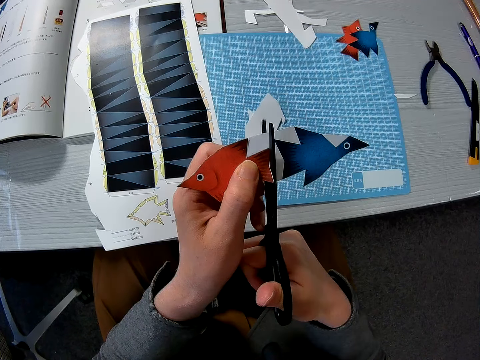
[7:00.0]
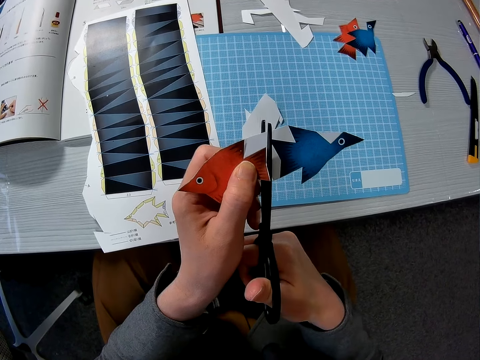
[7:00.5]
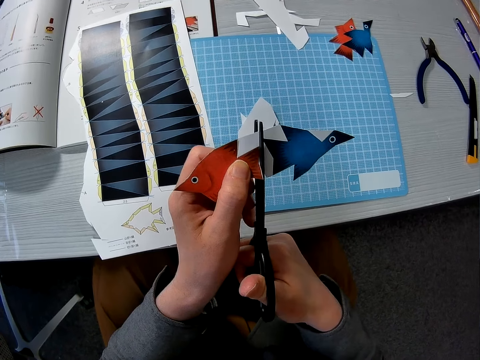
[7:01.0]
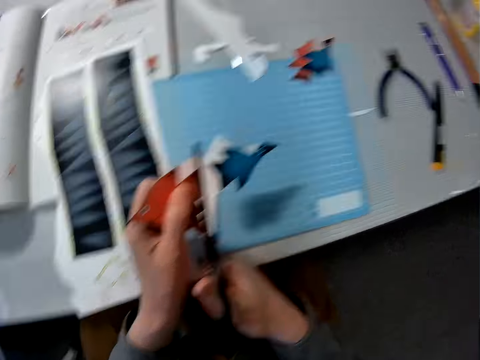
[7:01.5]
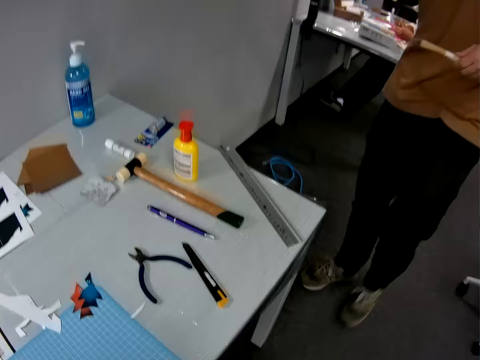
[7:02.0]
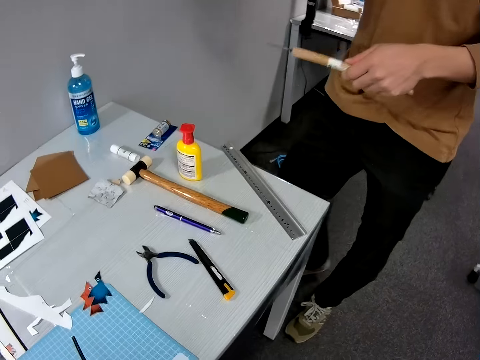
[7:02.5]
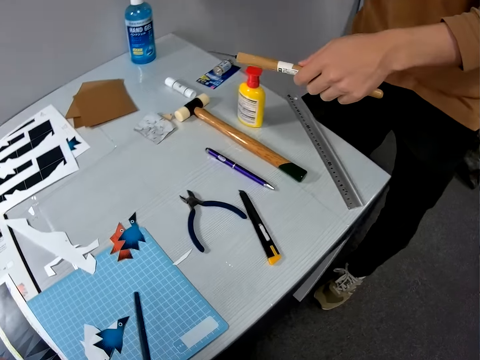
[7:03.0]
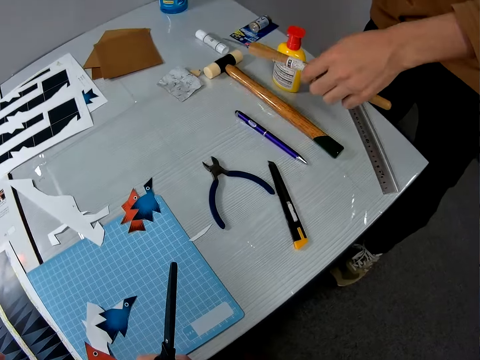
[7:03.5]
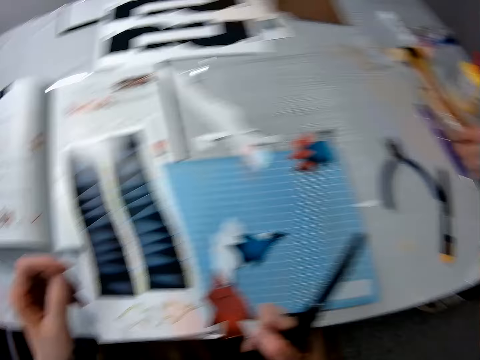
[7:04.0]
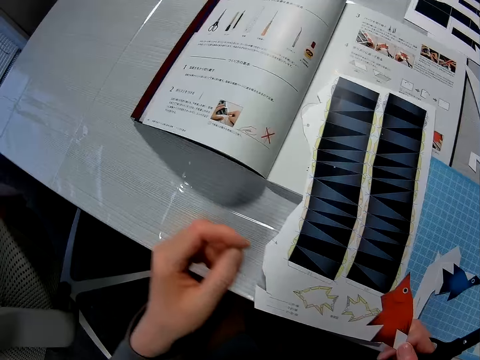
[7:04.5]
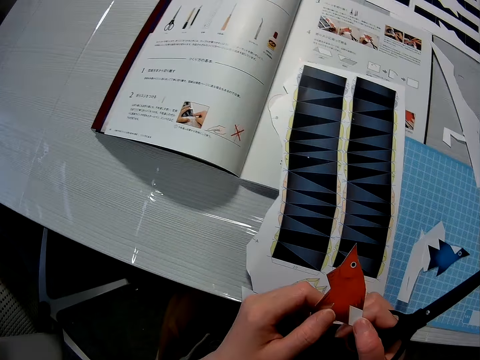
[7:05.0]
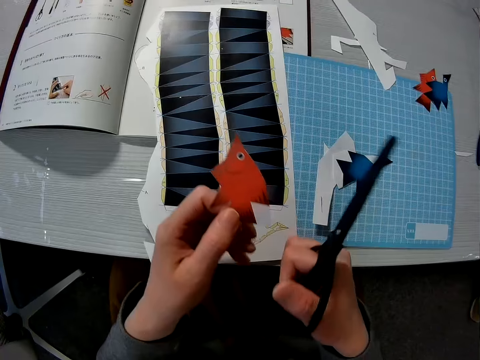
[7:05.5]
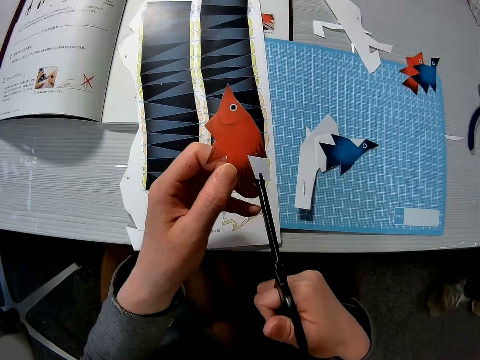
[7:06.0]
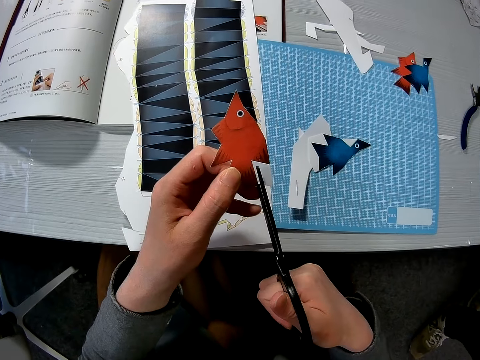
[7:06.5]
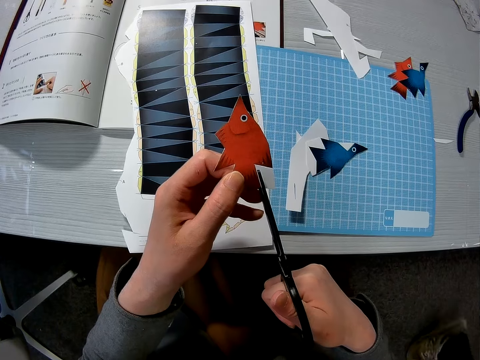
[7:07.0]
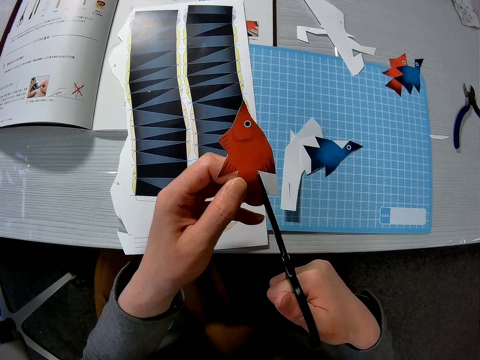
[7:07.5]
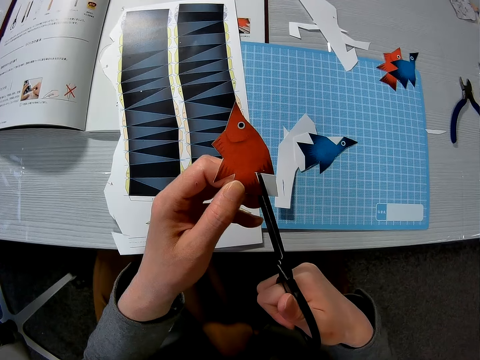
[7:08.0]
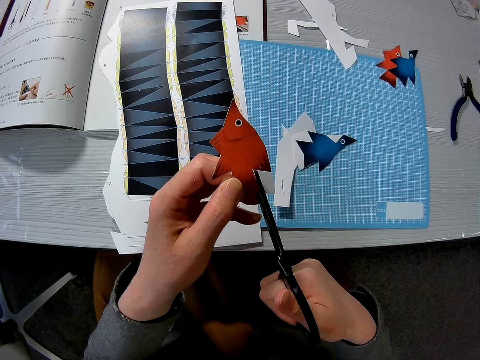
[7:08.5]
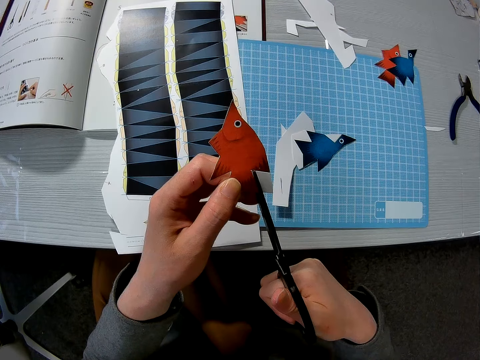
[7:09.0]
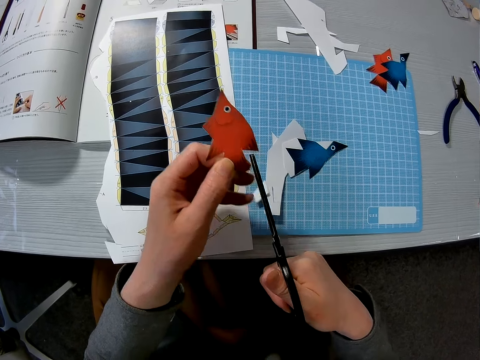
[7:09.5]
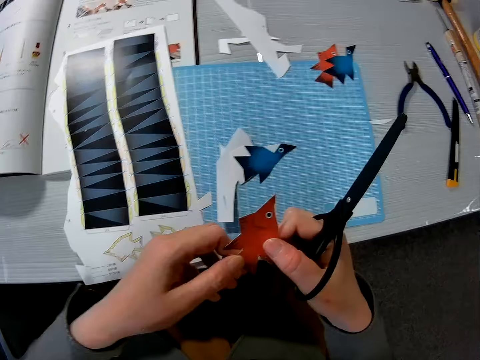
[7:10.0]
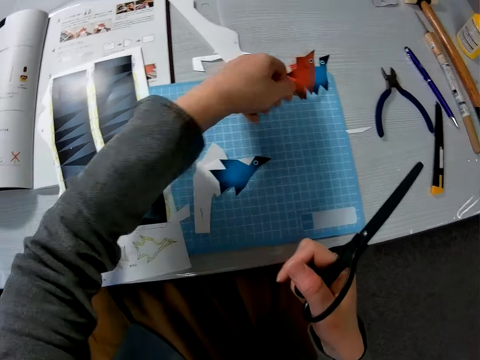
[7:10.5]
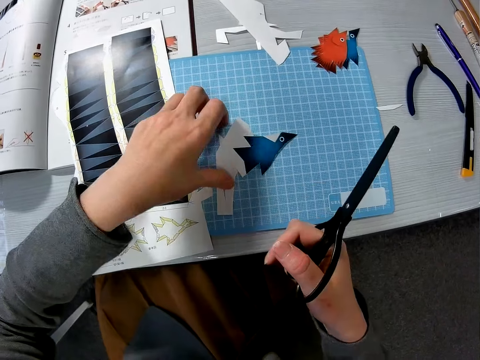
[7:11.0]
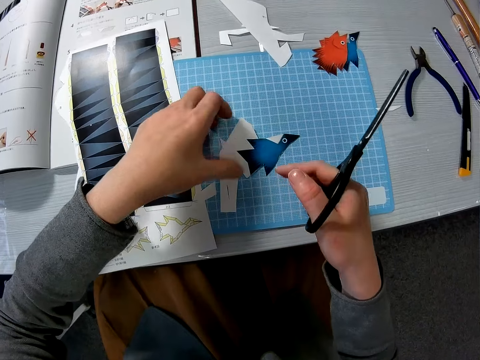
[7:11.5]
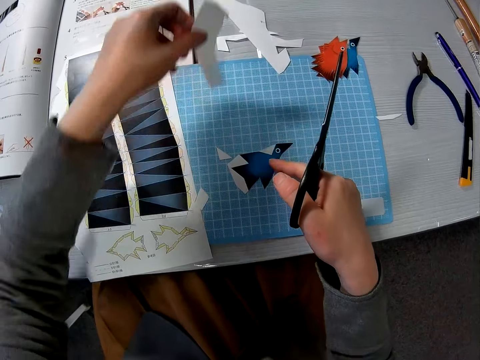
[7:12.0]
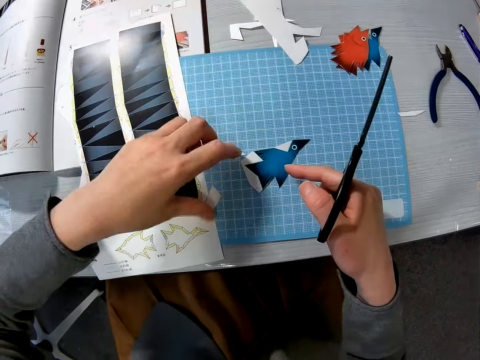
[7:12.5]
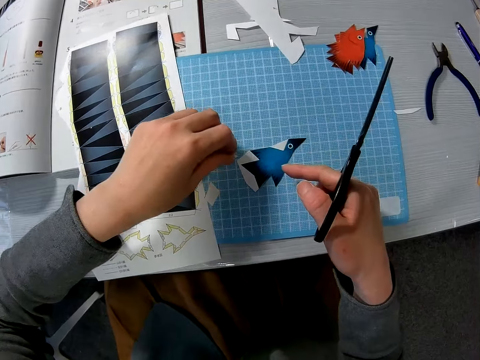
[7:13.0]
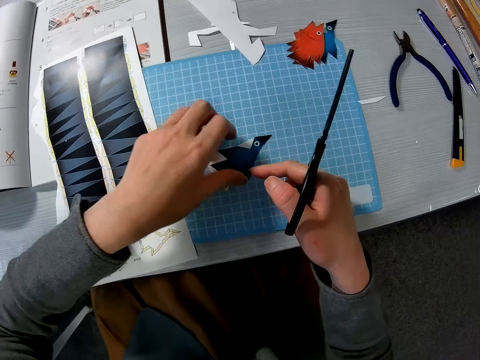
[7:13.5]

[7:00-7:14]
The camera wearer interacts with a colleague. The colleague walks close to the table and drops a tool on the table. The camera wearer looks at the sketch book. They hold the paper model. They cut the piece of paper with the scissors. The colleague walks away. The camera wearer drops the fish-shaped paper on the table. They move pieces of paper on the table. They take the cut piece and put down the cut piece.

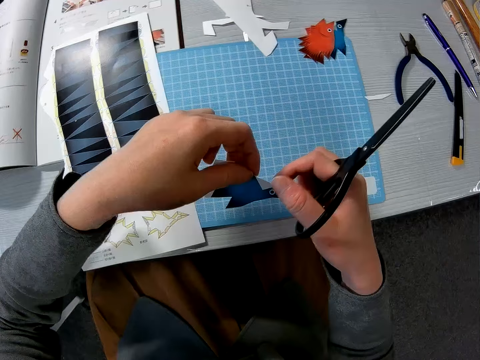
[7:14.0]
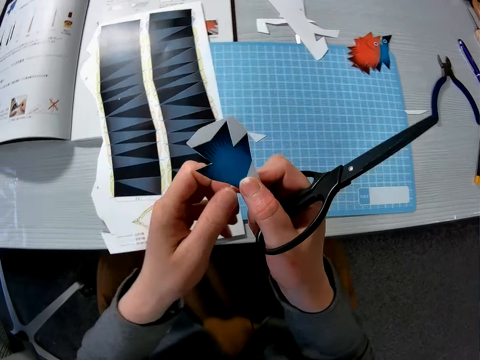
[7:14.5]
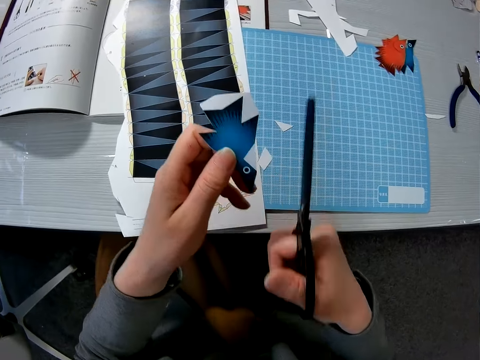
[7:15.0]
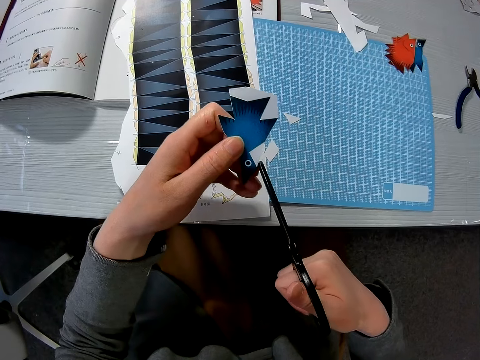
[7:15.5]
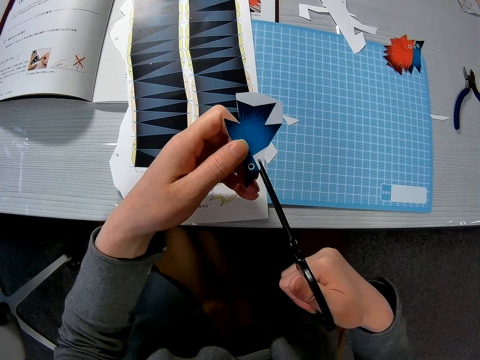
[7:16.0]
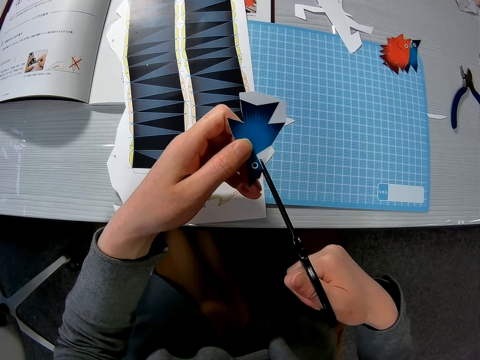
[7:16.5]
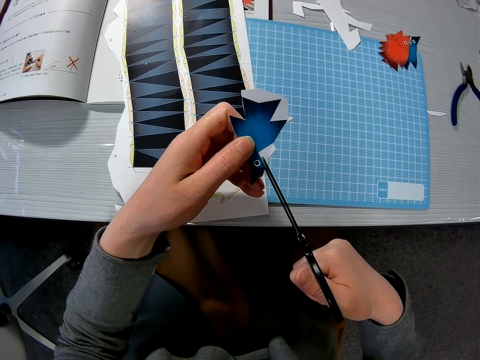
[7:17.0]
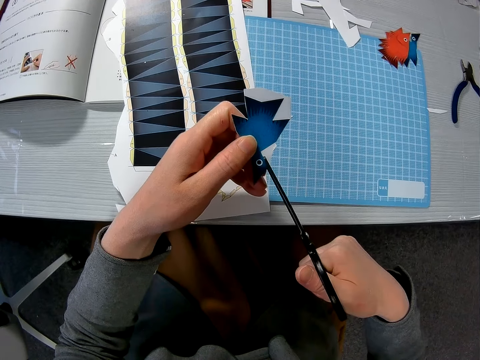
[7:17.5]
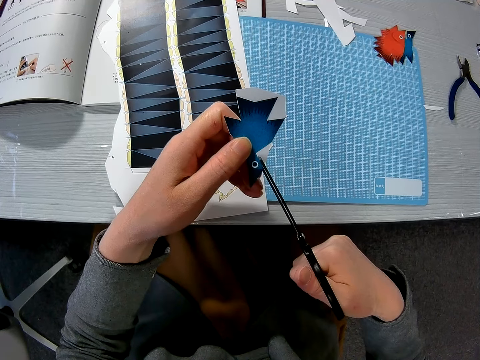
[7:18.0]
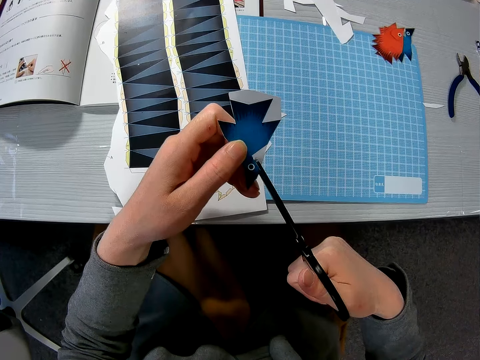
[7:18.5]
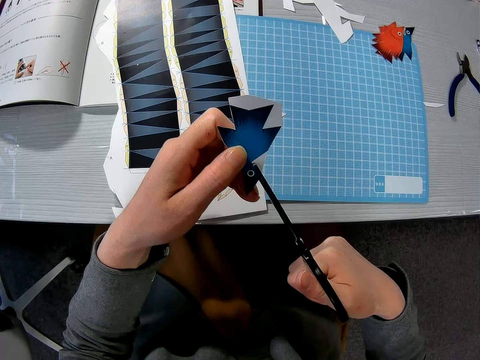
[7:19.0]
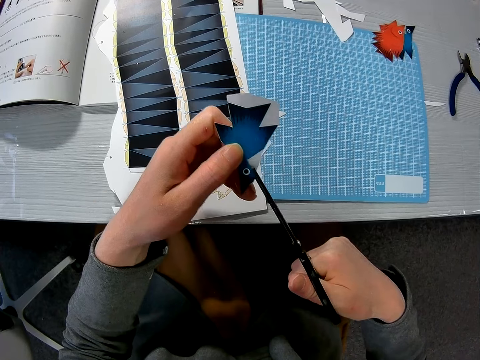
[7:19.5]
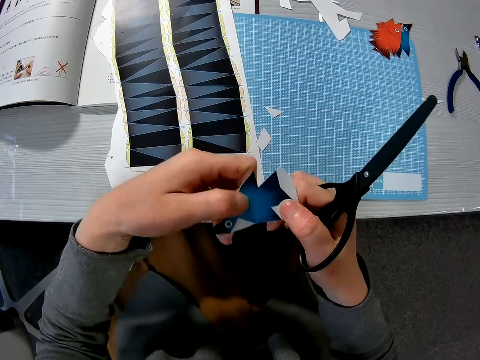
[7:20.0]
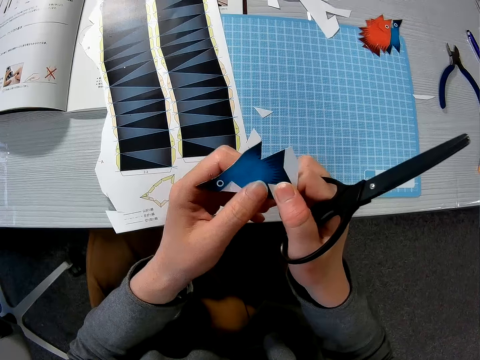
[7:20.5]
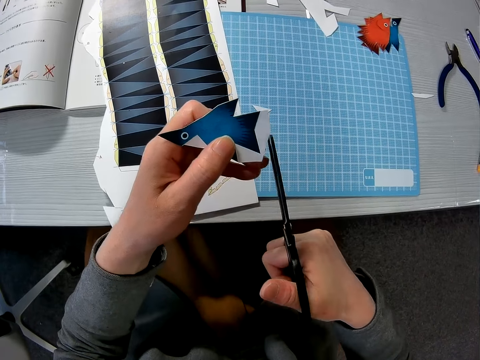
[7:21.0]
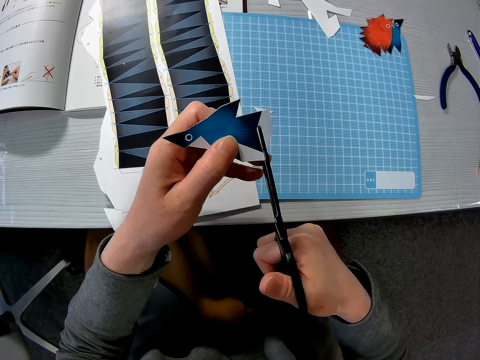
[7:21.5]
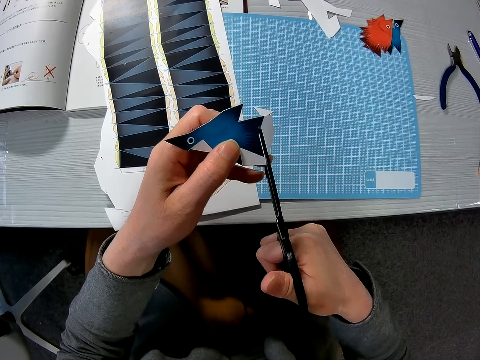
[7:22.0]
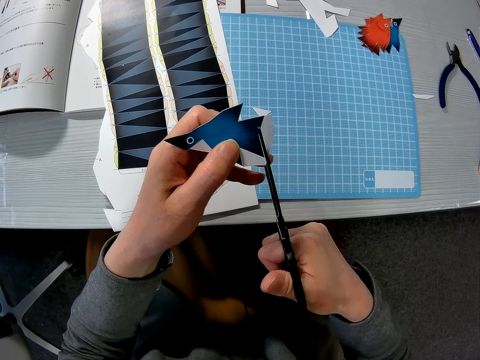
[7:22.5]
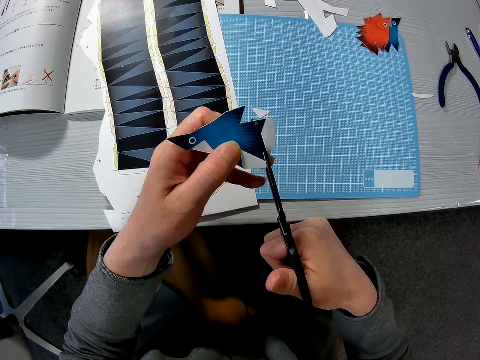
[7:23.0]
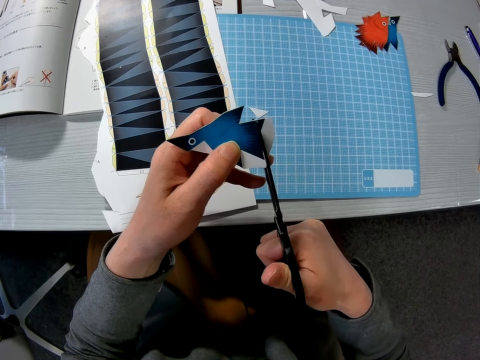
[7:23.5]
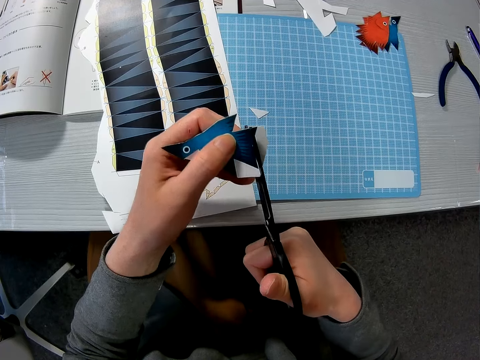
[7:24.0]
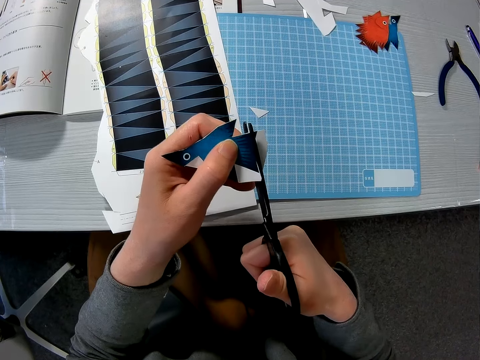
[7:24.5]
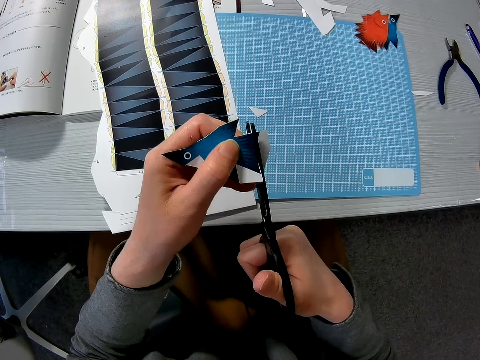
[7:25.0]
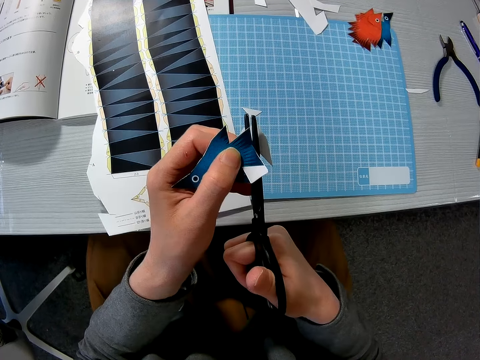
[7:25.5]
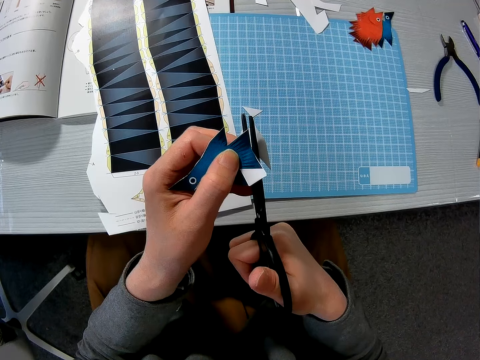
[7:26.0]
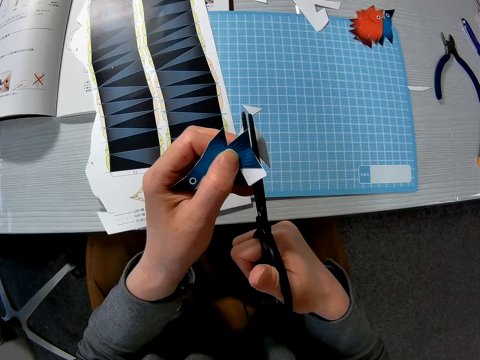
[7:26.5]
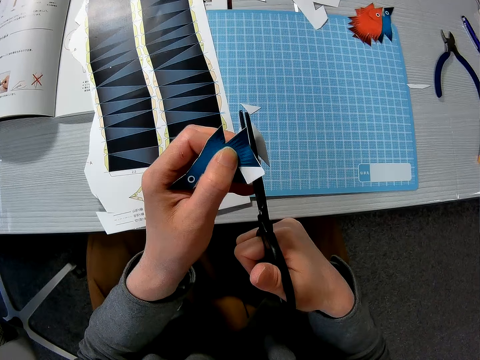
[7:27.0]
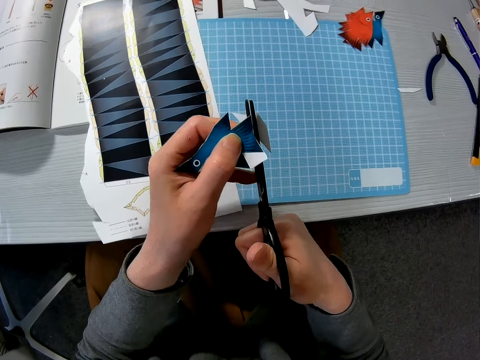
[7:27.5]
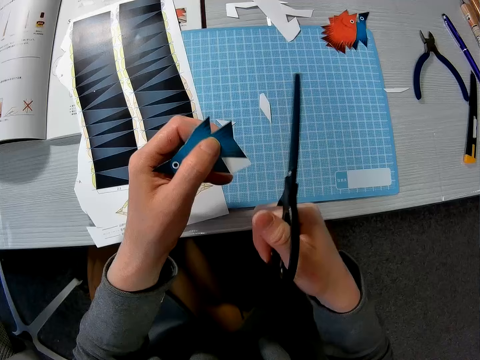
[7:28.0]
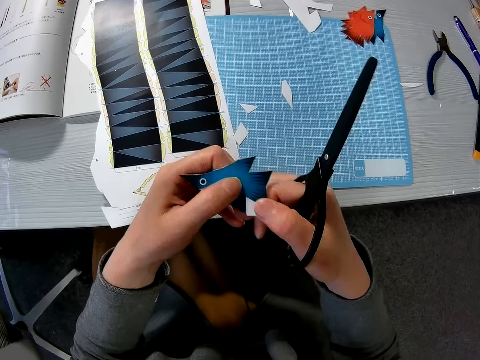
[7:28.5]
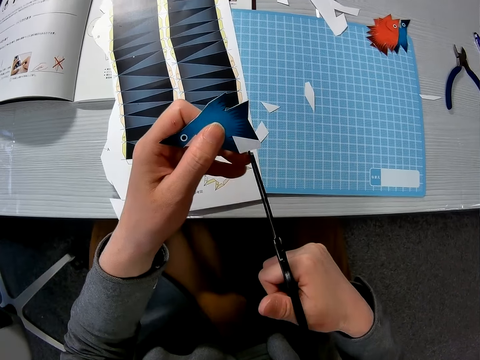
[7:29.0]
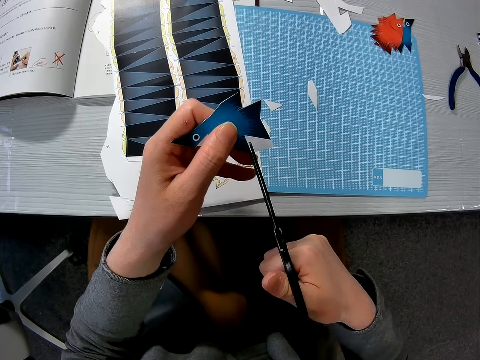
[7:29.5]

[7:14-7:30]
The camera wearer takes the fish shaped piece of paper or paper model with his left hand. He trims the fish shaped piece of paper with the scissors. He rotates the paper model. He cuts the paper model with scissors. He drops the cut piece.
